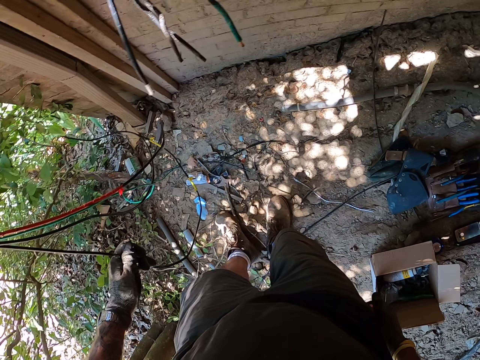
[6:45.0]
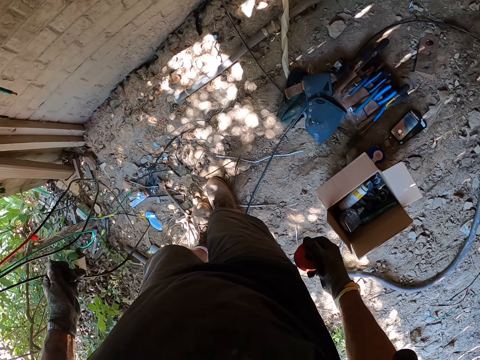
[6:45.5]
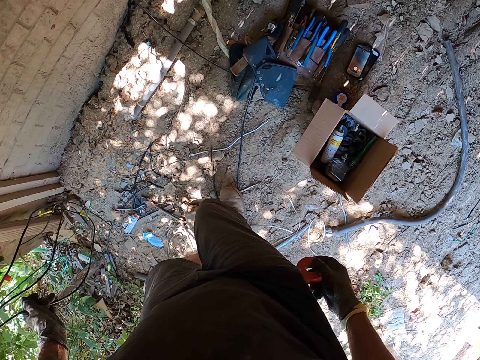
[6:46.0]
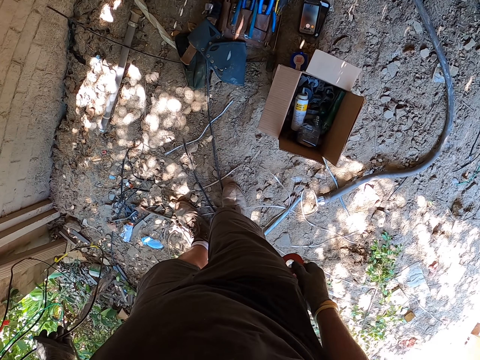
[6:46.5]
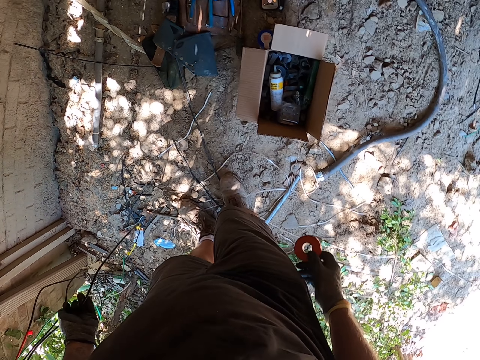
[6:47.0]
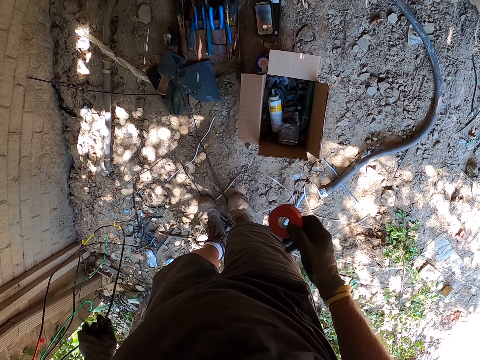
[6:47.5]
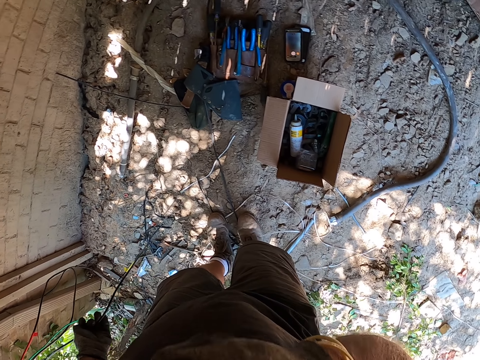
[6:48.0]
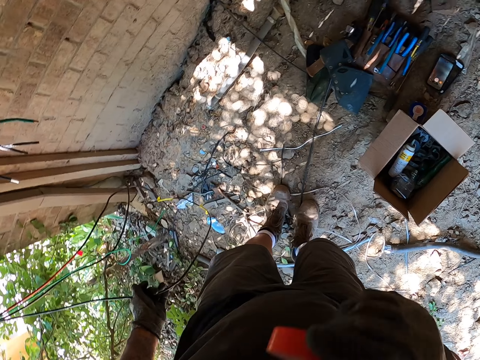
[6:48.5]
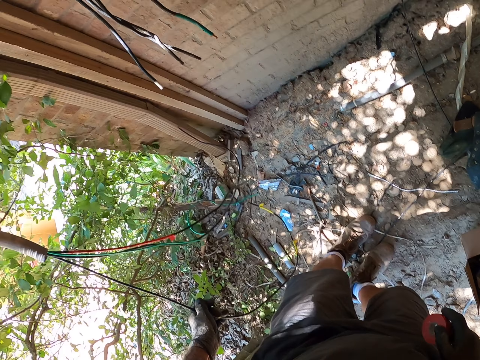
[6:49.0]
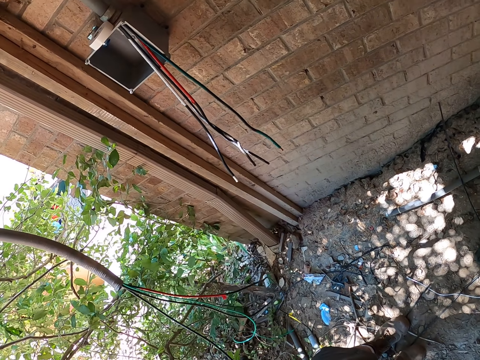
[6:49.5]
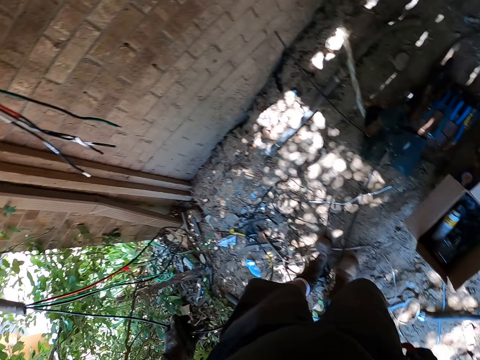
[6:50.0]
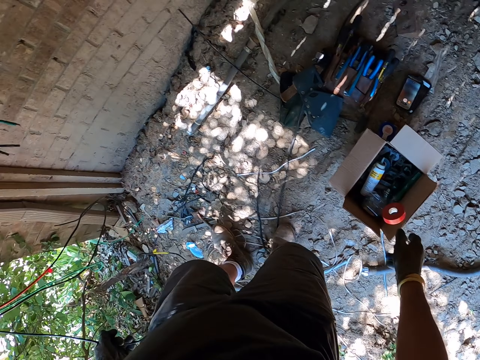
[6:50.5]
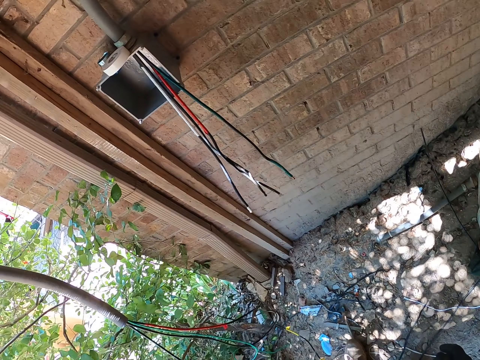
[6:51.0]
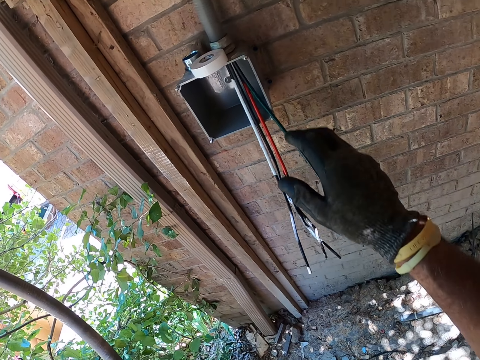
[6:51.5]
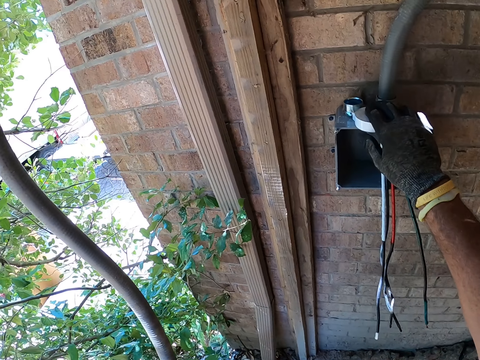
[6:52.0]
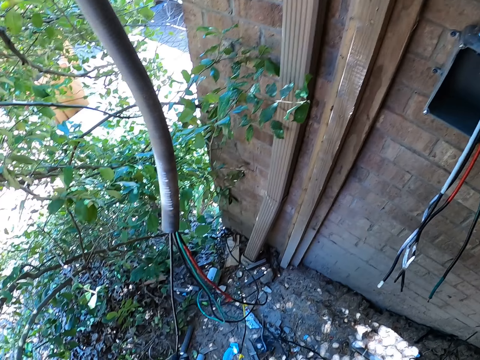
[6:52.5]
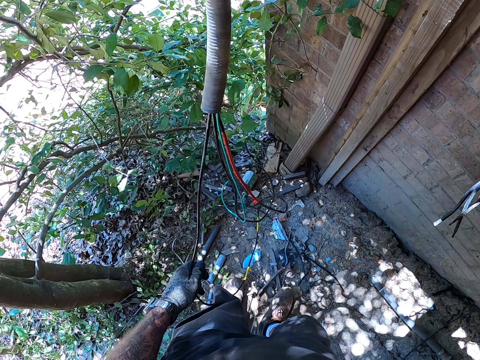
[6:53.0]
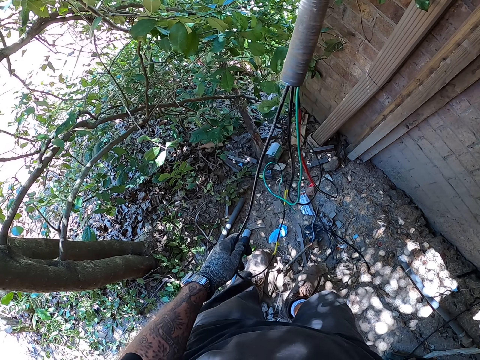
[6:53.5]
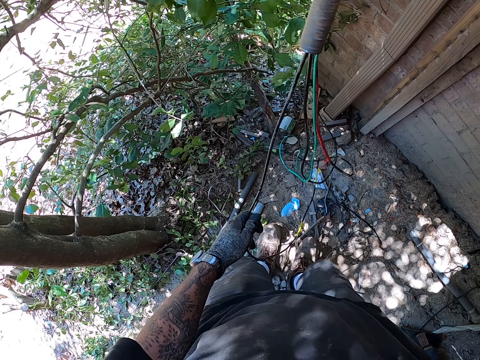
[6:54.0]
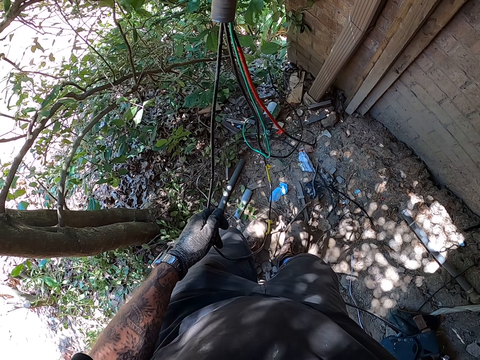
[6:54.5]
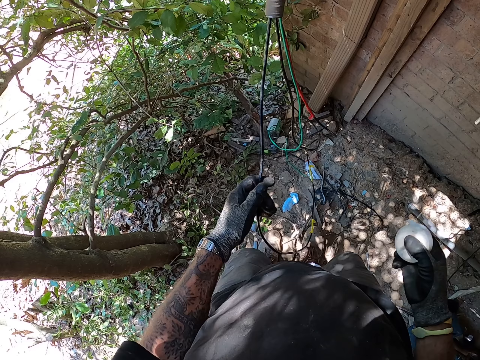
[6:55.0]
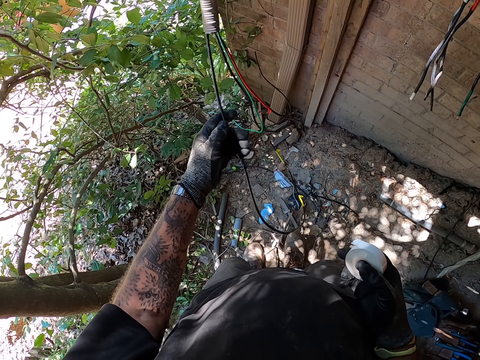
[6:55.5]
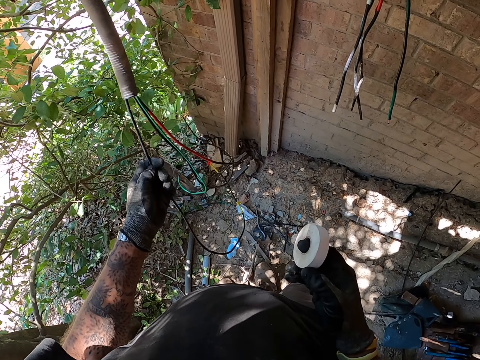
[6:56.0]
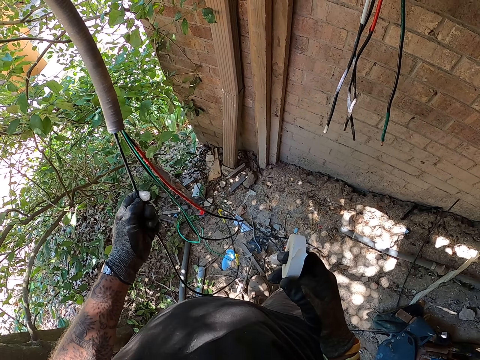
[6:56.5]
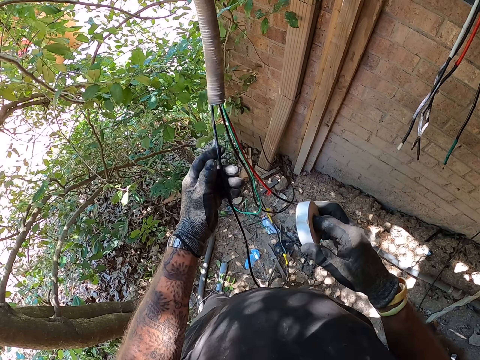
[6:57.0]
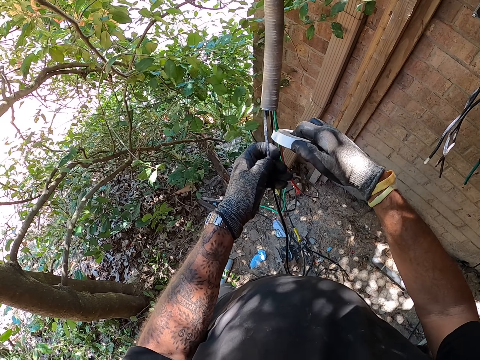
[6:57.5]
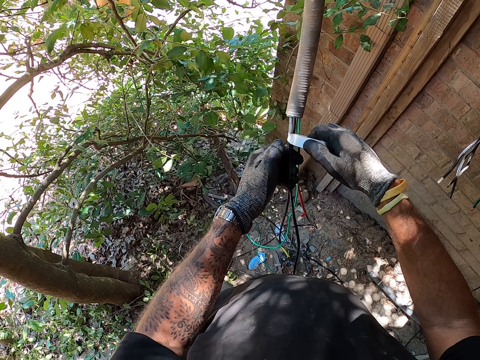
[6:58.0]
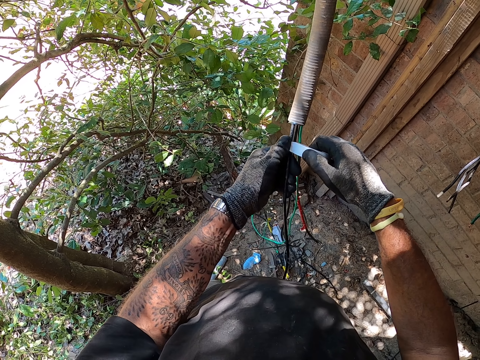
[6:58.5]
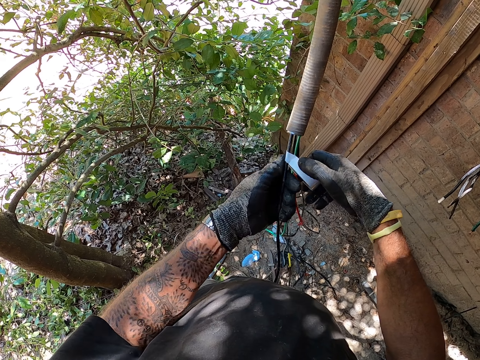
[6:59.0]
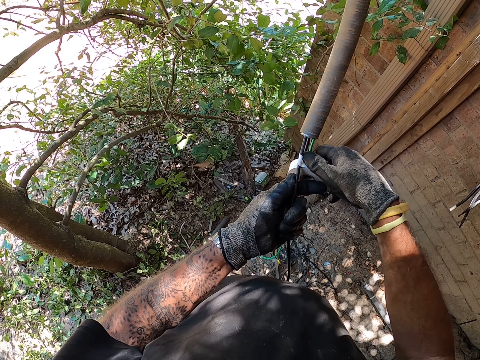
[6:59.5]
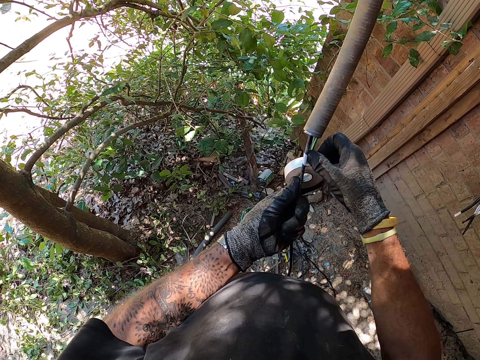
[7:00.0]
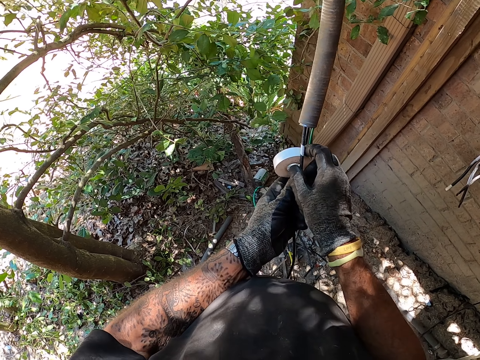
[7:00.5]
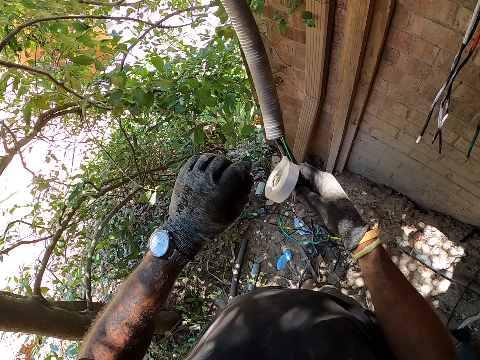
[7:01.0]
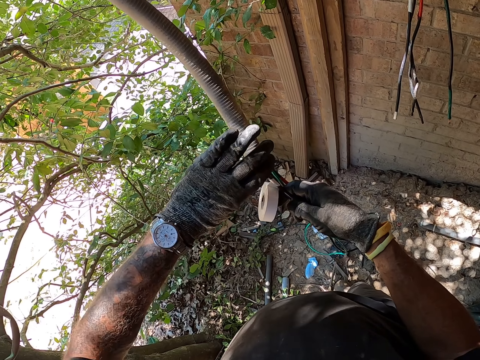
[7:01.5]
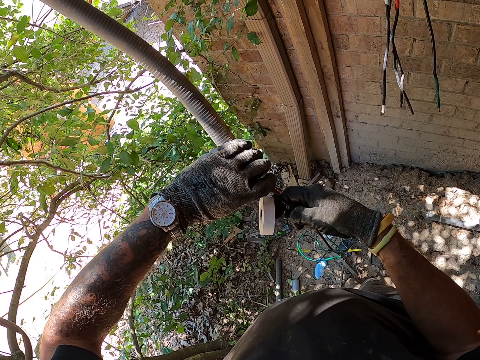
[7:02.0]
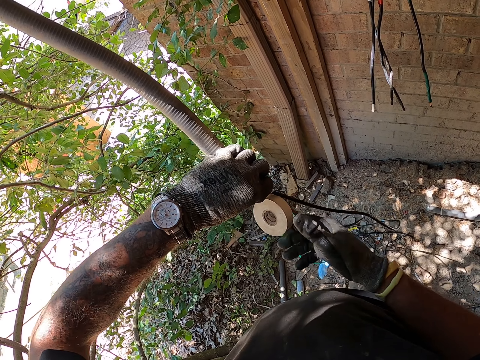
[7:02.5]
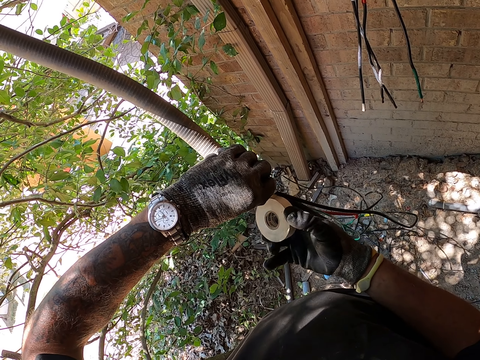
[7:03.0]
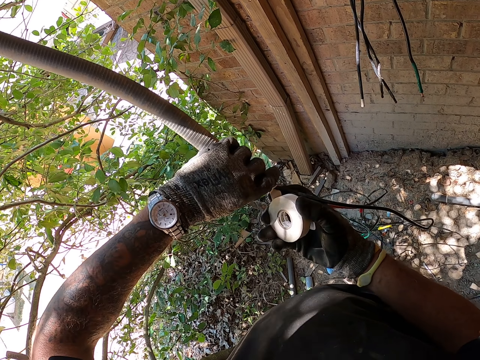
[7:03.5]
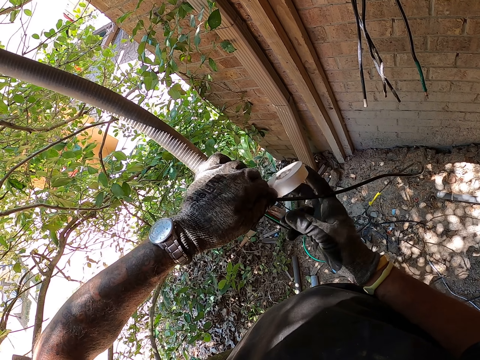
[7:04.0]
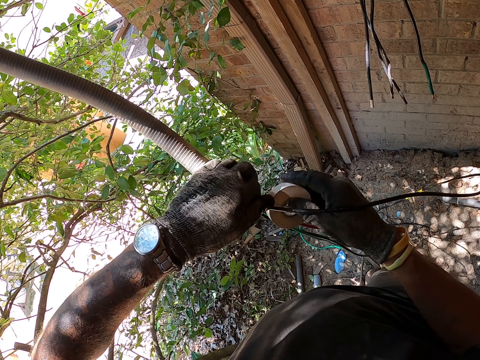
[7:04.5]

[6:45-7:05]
The camera wearer looks around. They drop the red tape on the box. They look around. They pick the white tape and unfold the white tape. They insulate the cable. They tape round the wire.

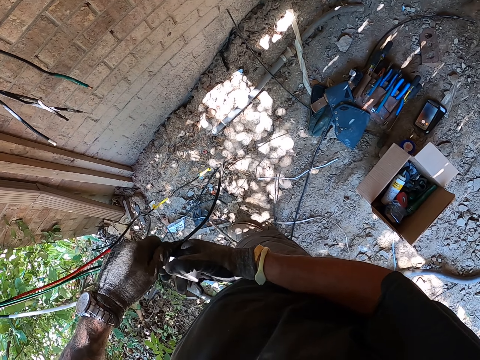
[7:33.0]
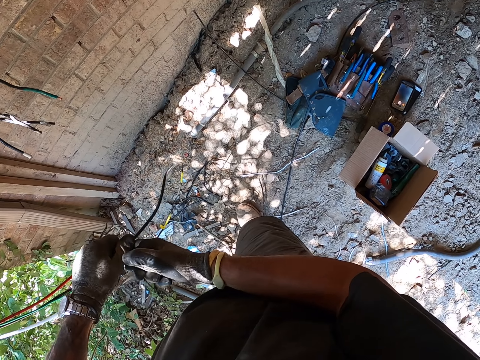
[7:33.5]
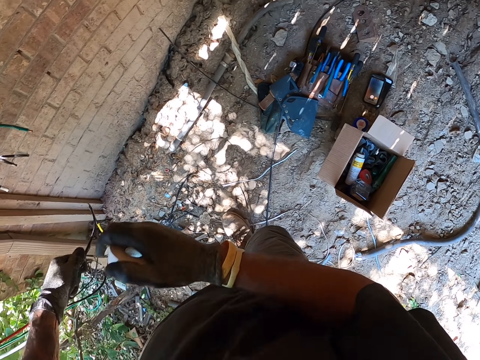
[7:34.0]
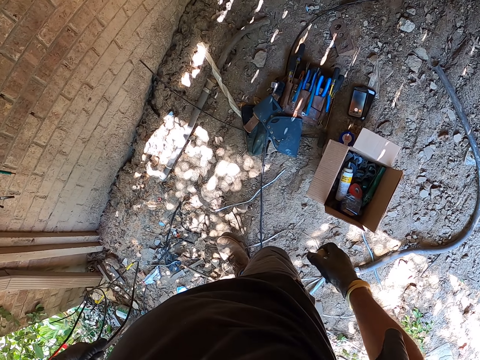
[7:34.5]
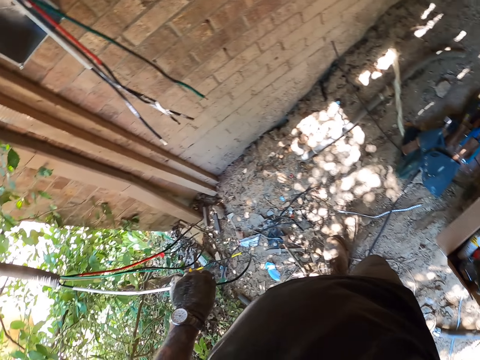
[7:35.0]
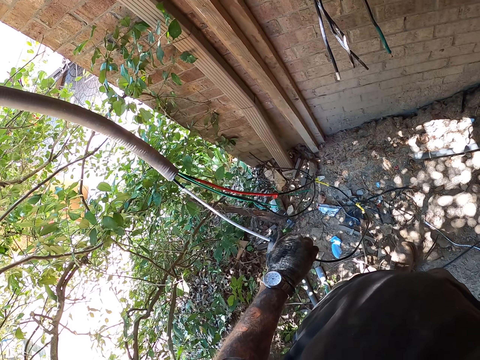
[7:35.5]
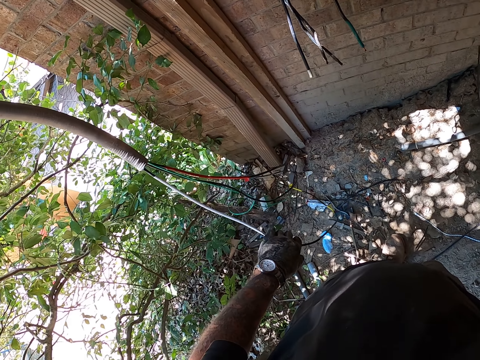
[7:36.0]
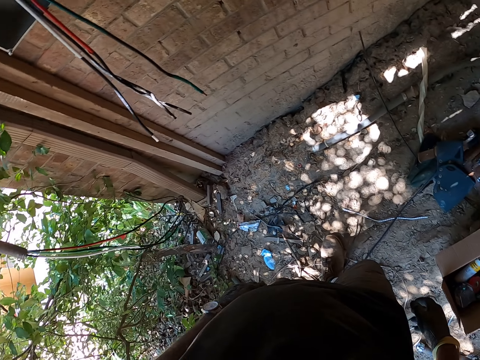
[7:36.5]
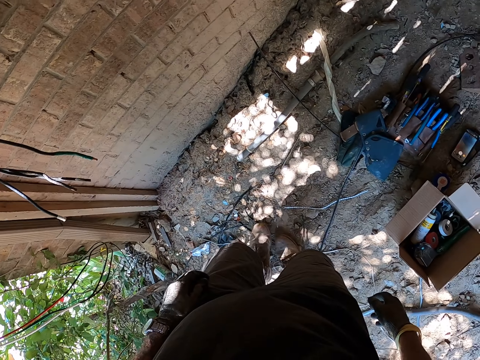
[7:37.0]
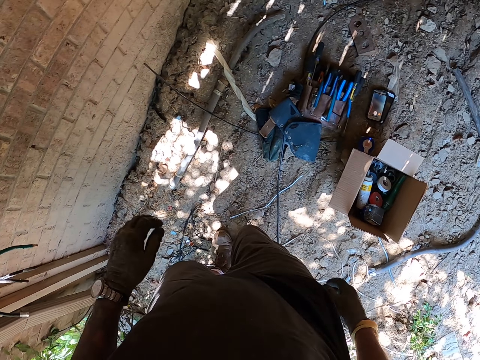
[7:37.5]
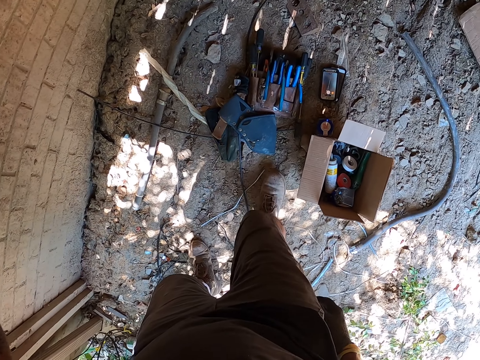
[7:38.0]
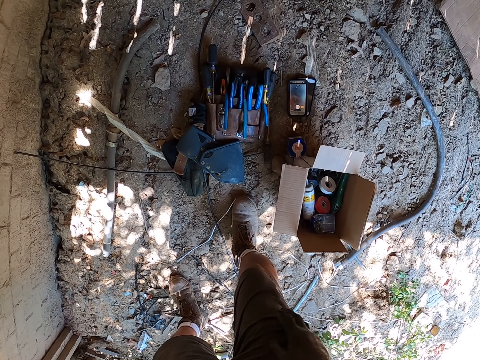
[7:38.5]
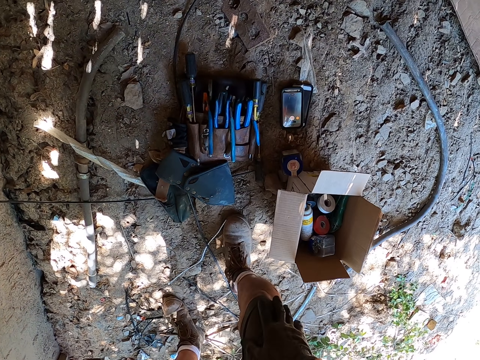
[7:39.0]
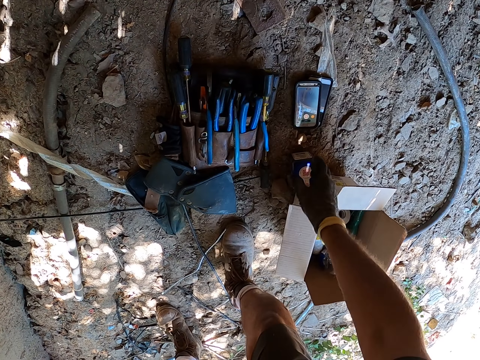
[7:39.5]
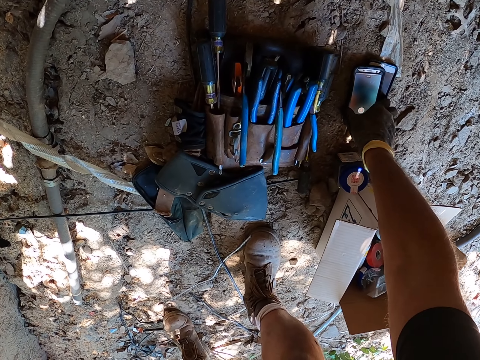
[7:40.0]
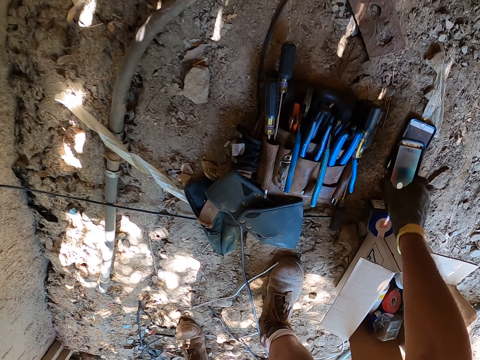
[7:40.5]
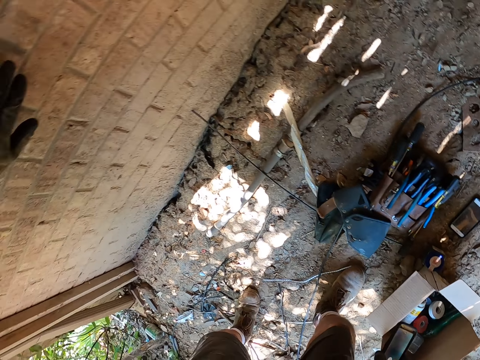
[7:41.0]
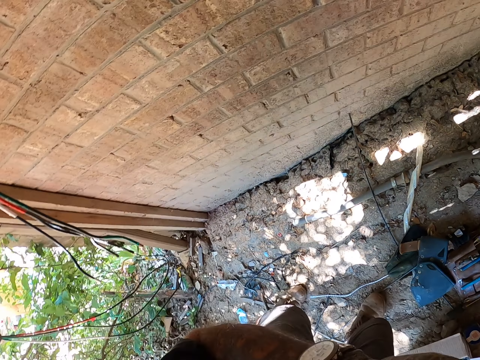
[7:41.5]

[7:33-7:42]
The camera wearer cuts the tape. They throw the white tape in the box. They walk. They pick the phone.
